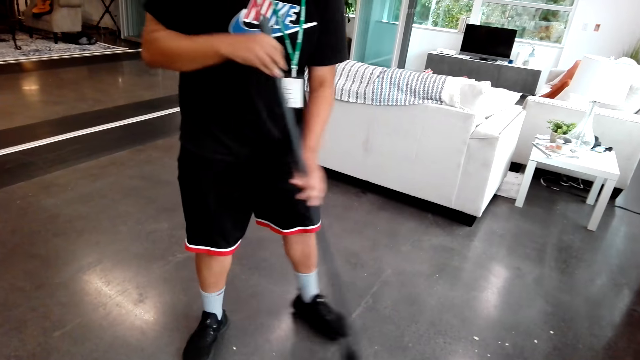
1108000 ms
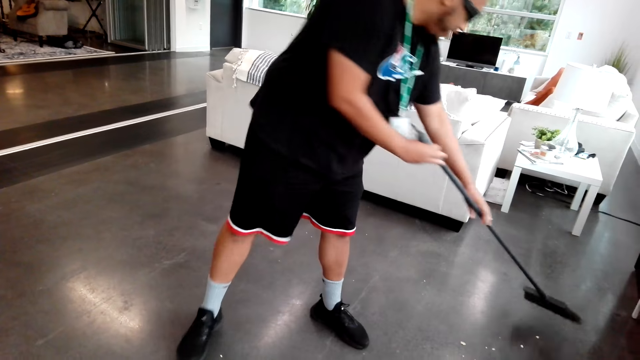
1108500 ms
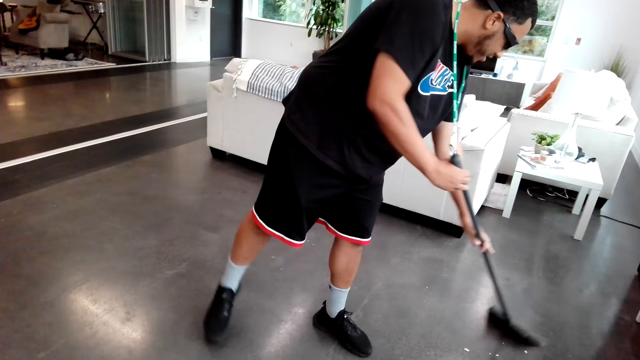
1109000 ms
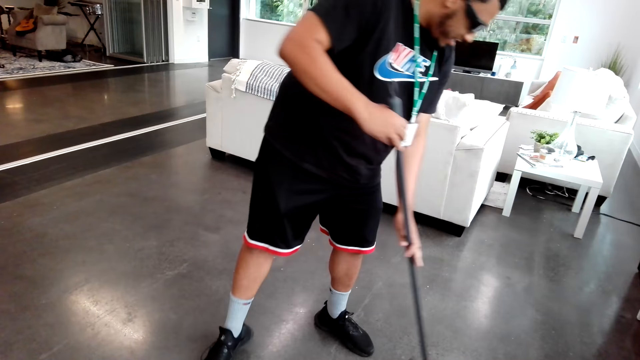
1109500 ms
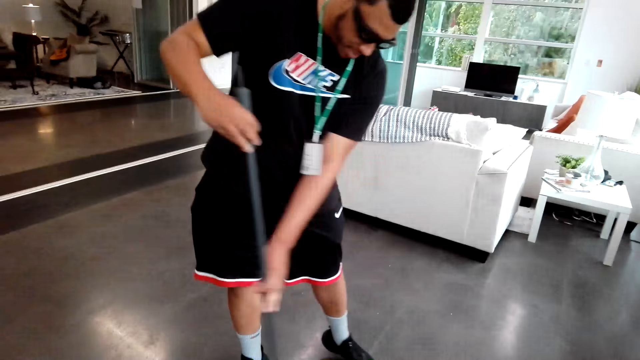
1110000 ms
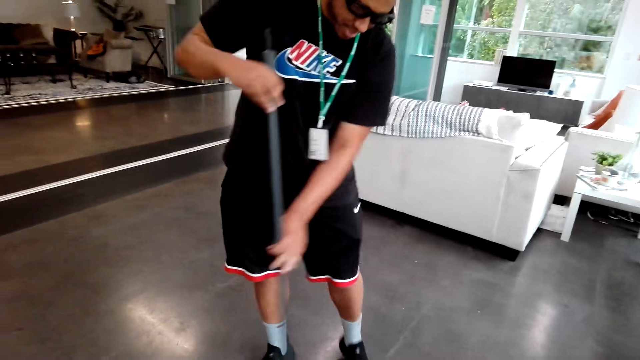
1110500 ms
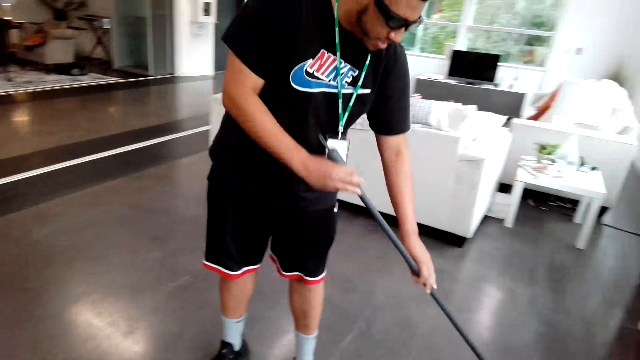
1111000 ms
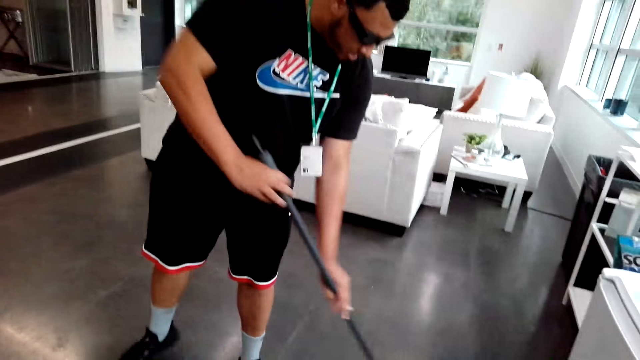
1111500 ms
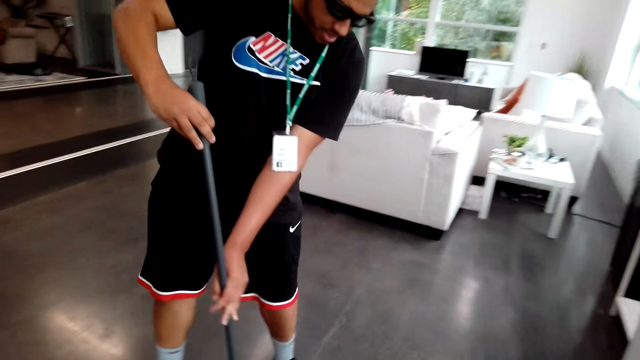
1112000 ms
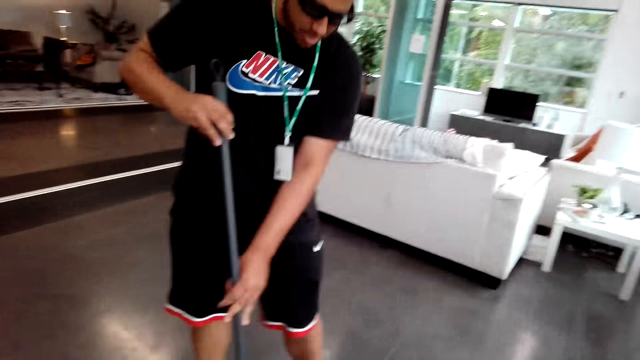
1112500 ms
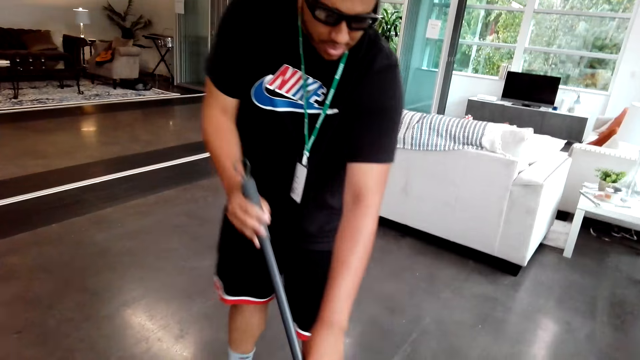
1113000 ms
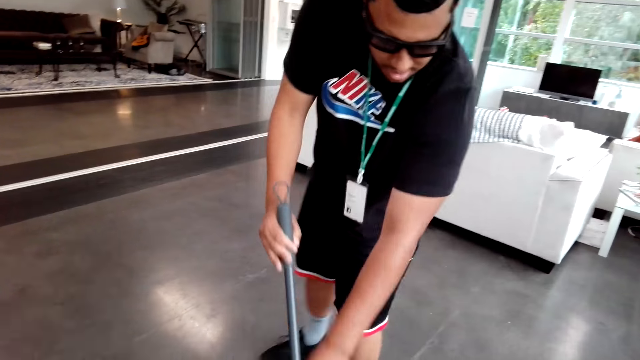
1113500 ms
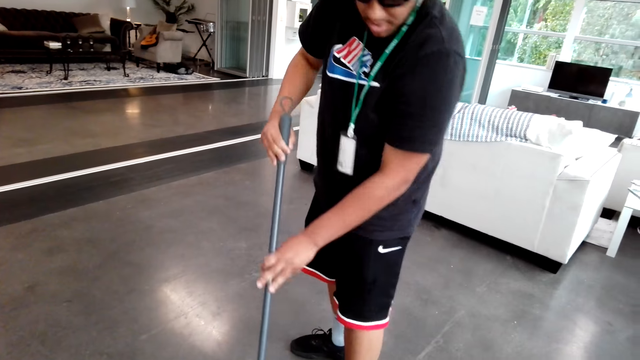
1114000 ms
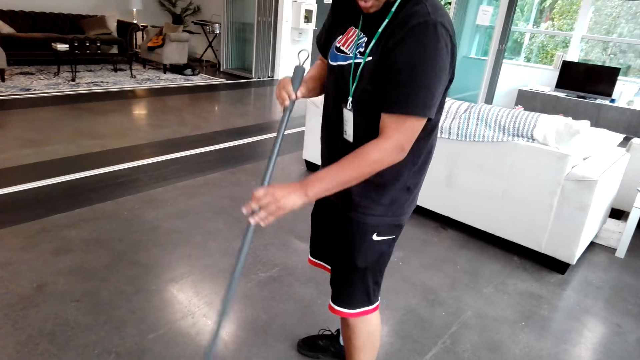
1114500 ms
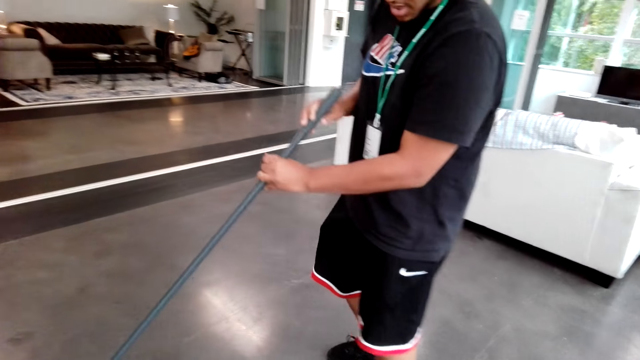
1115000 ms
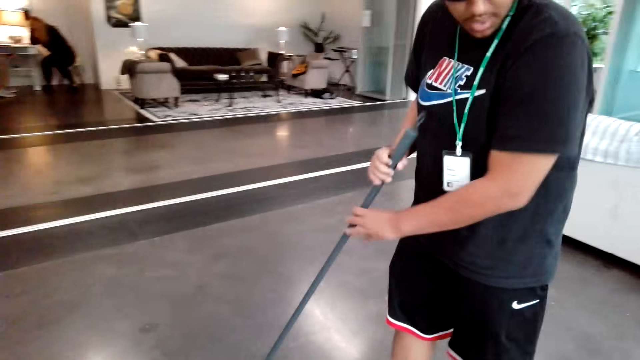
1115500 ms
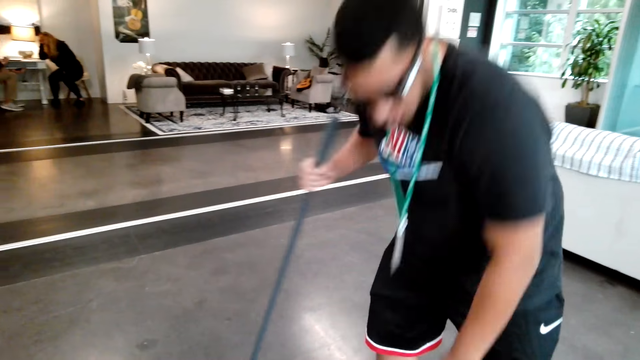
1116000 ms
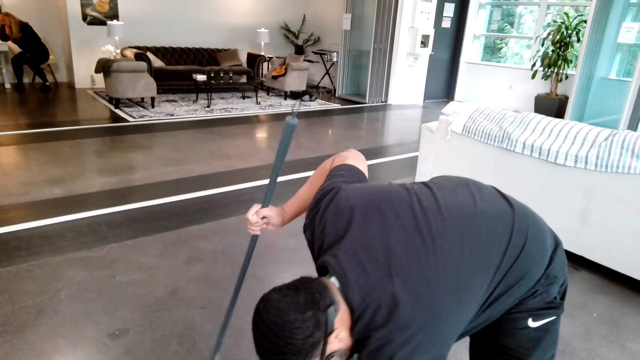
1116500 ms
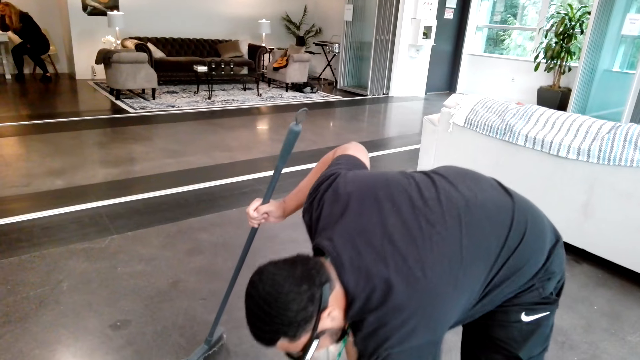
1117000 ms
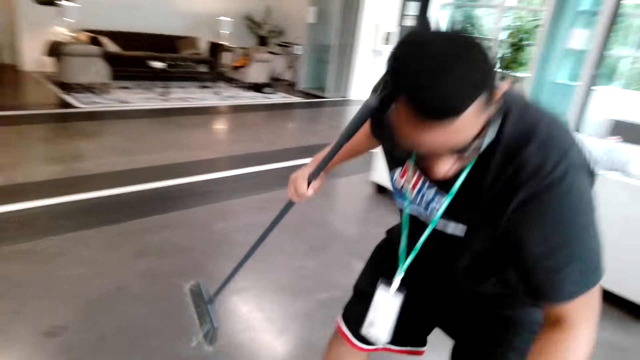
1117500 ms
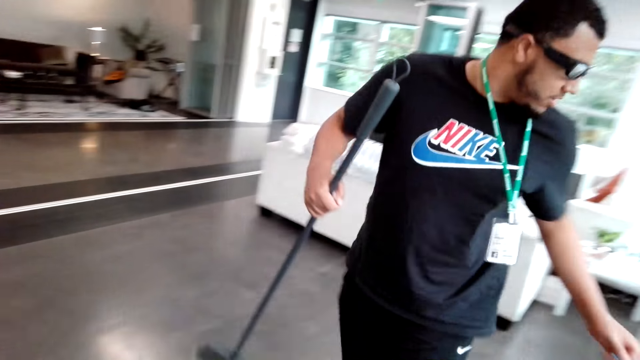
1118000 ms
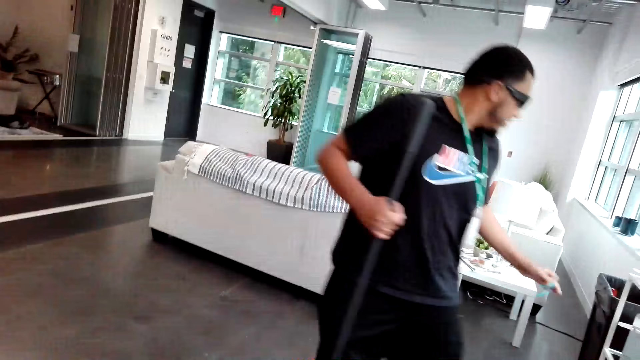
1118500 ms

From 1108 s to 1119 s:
A man bends down and picks something from the groups. The man moves around, stands and moves aside.

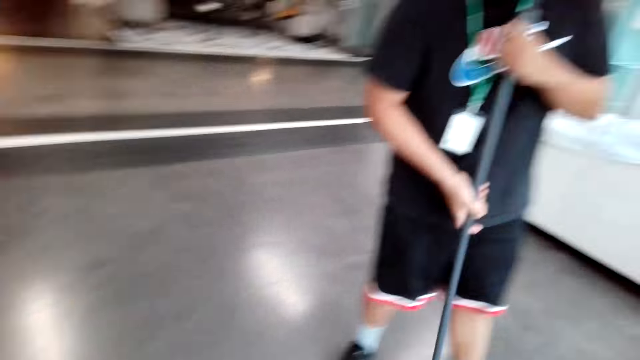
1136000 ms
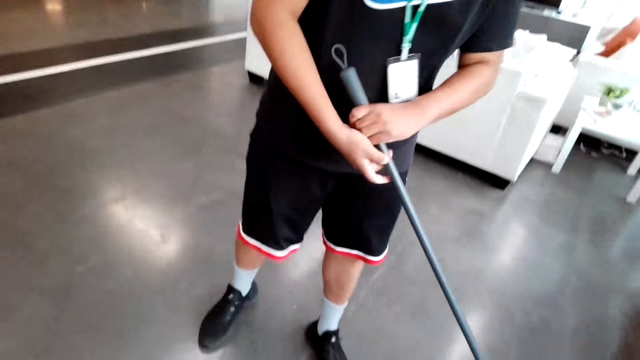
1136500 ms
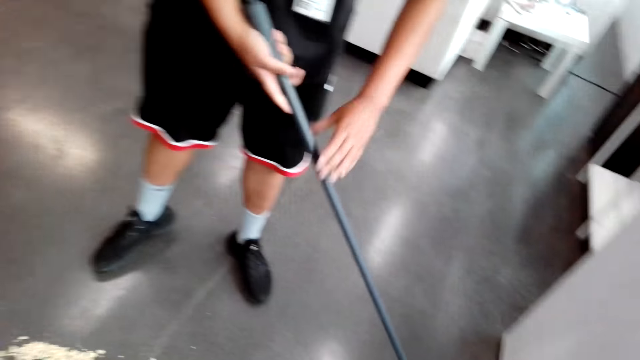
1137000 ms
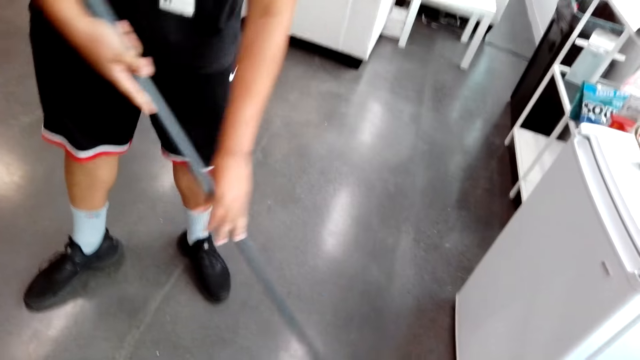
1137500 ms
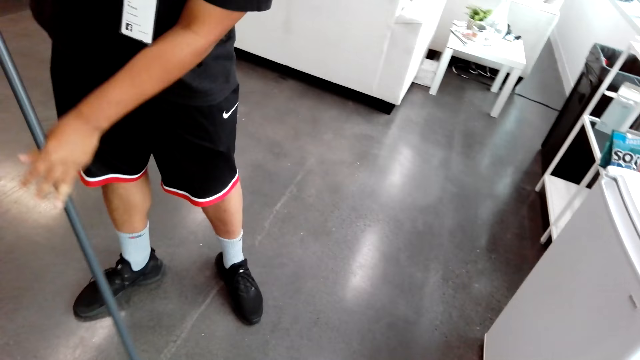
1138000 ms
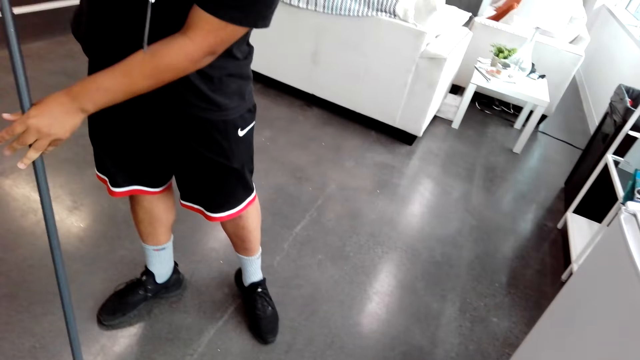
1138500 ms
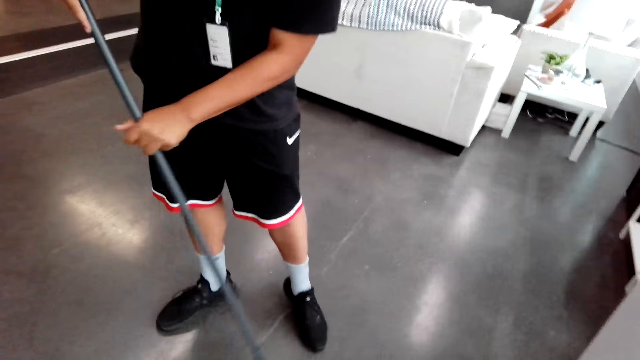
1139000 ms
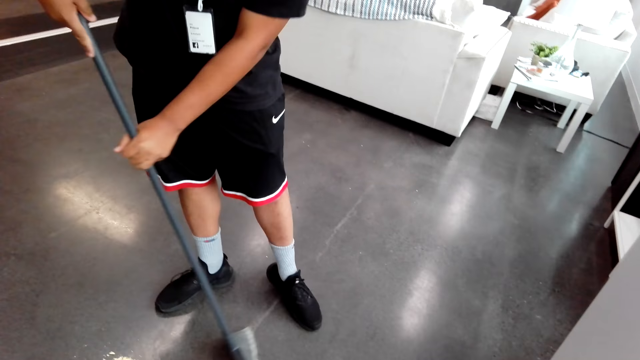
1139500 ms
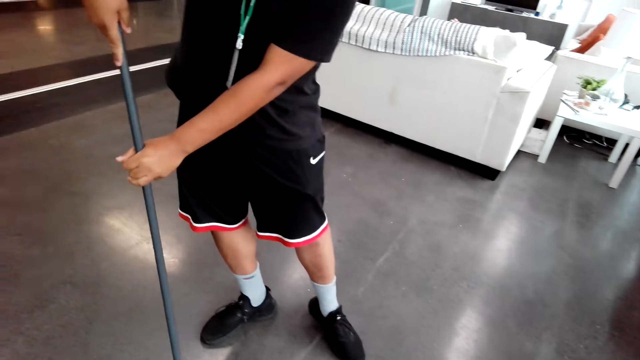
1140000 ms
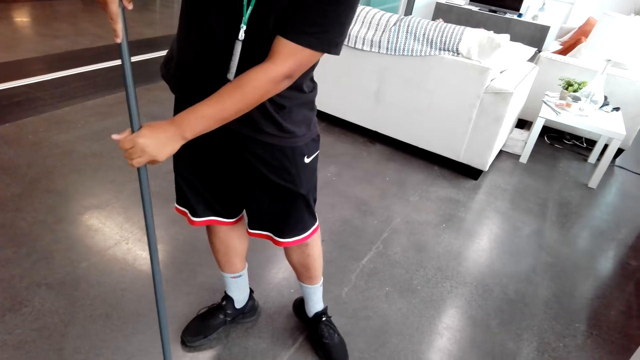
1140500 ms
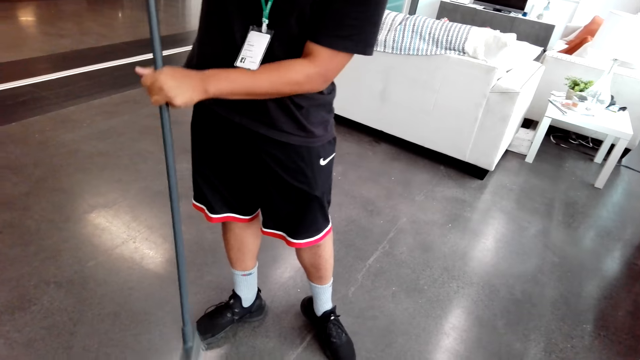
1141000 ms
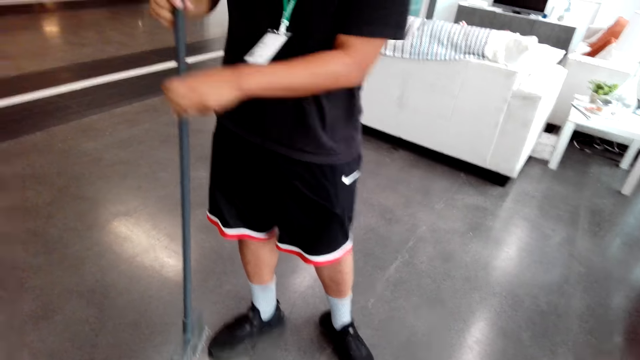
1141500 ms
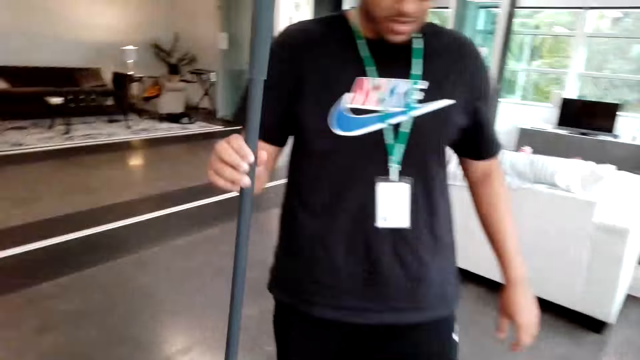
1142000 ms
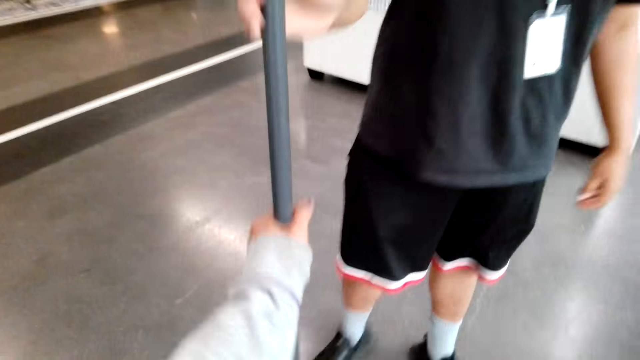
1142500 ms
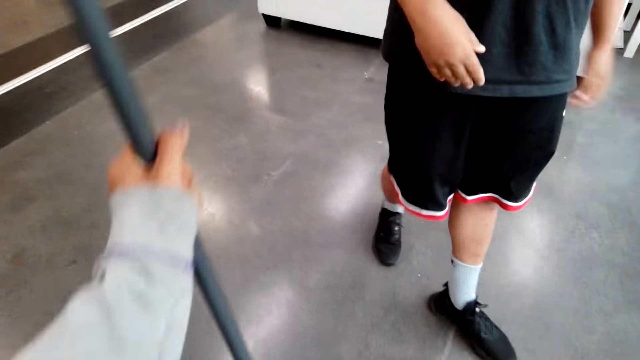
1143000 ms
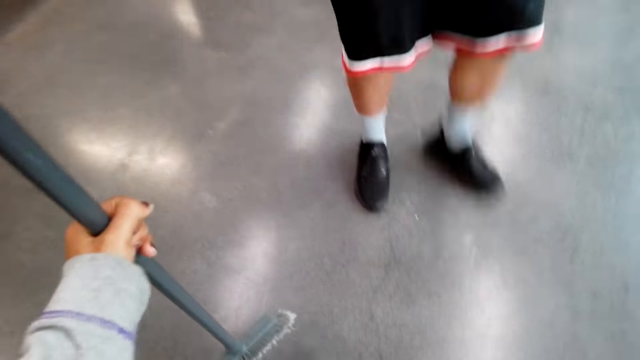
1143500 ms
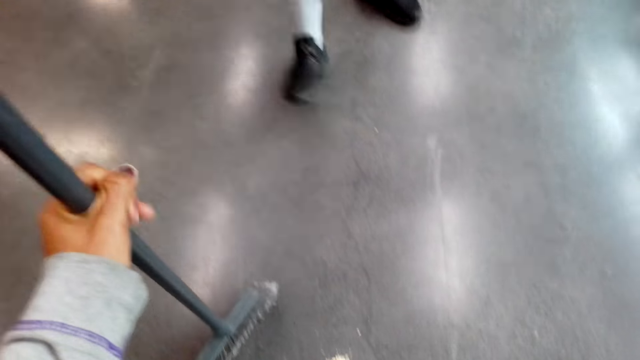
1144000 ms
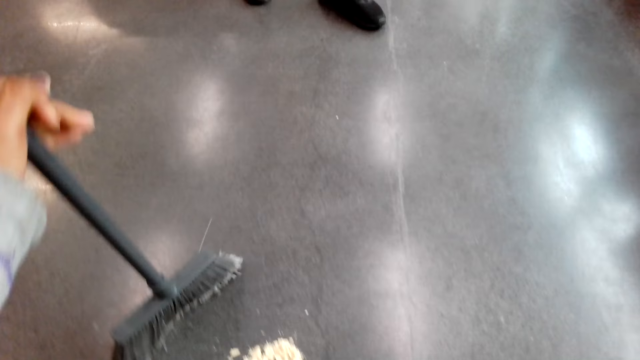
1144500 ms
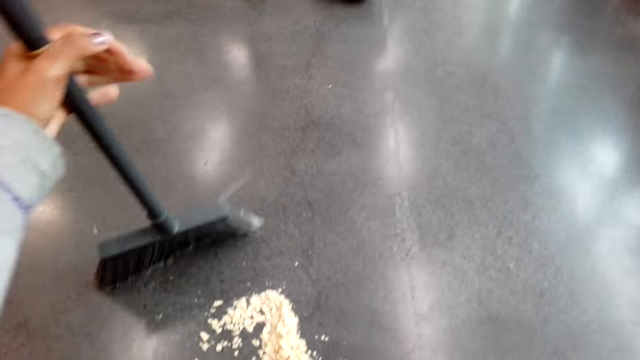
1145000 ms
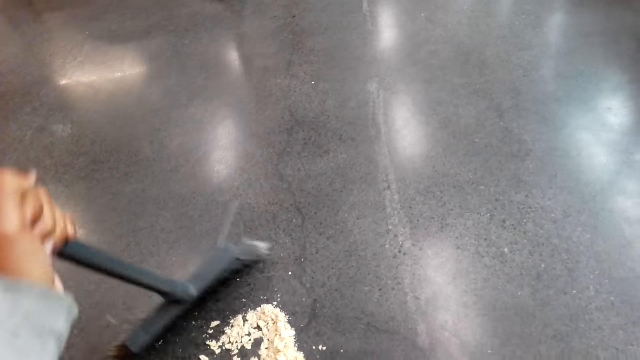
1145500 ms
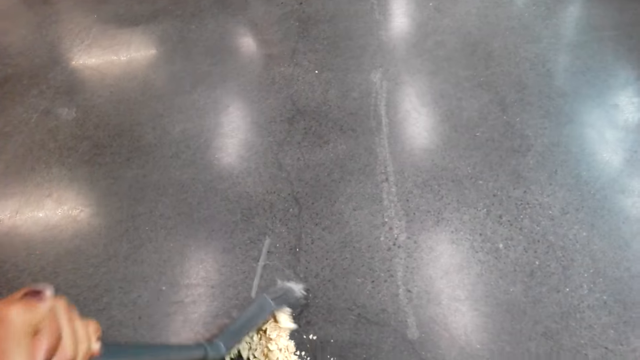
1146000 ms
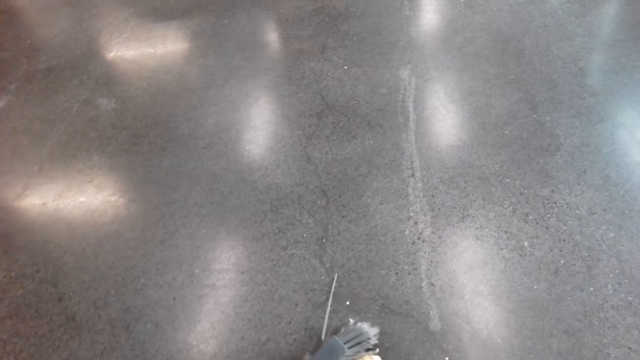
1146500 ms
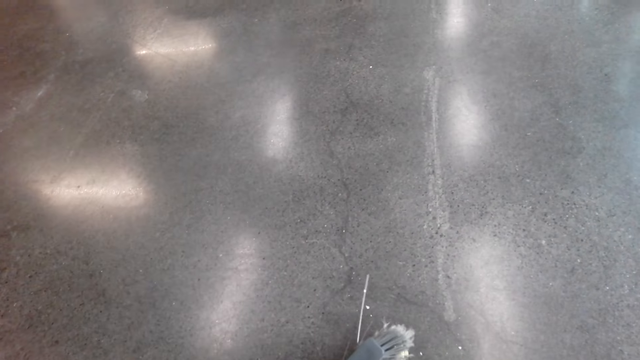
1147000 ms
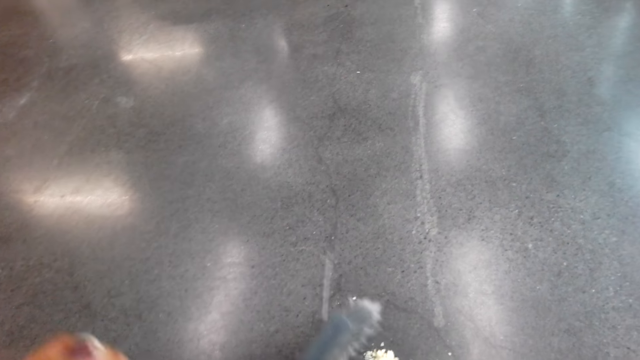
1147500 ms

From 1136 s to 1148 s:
A man turns a broom. The man hands the broom to the camera wearer. The camera wearer receives the broom from the man. The man moves backwards. The camera wearer cleans the floor.
